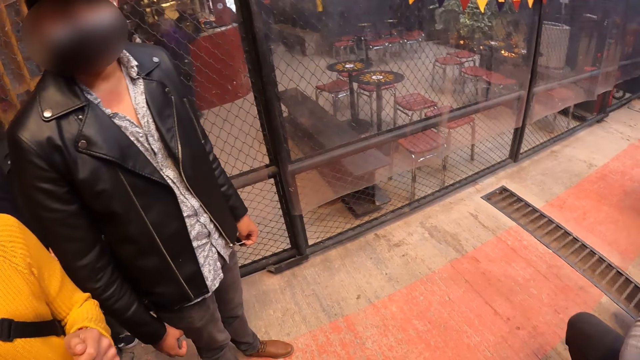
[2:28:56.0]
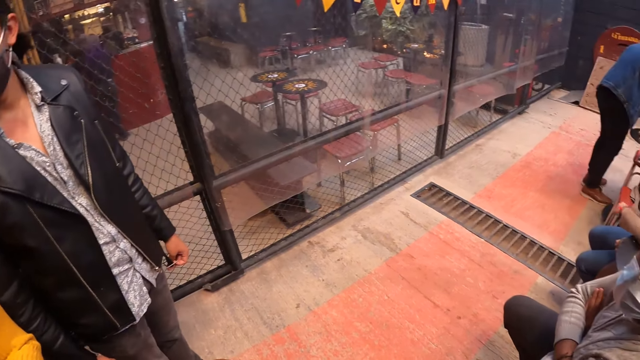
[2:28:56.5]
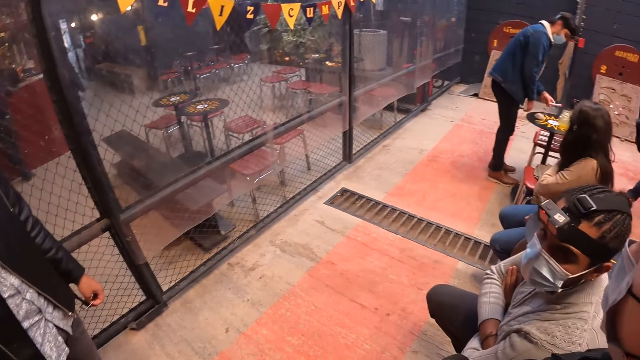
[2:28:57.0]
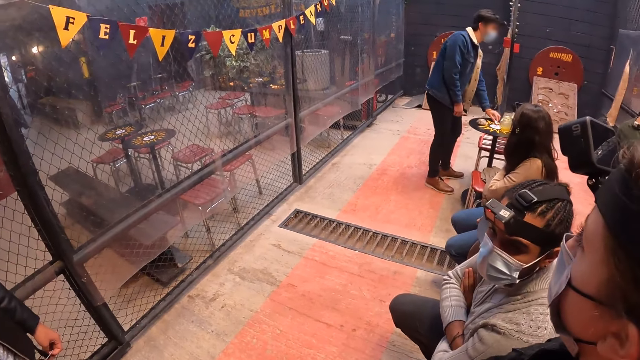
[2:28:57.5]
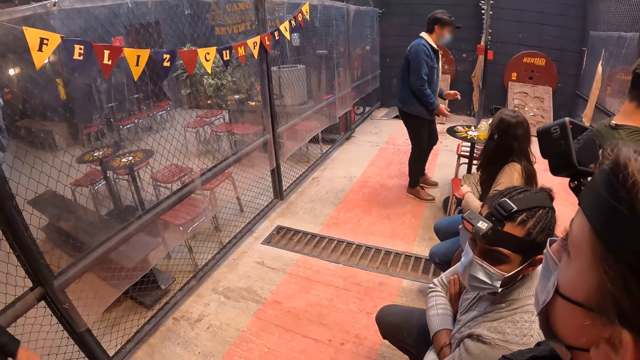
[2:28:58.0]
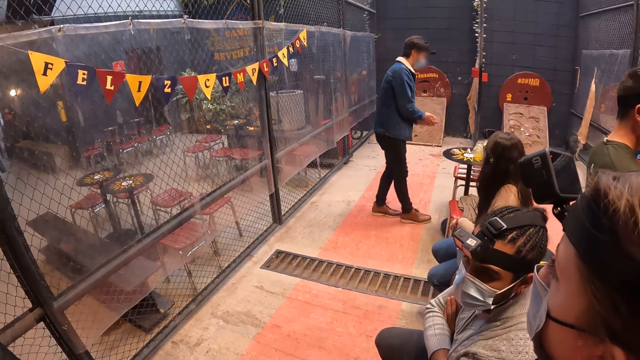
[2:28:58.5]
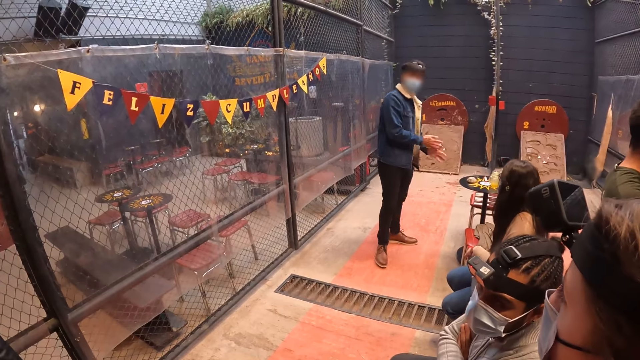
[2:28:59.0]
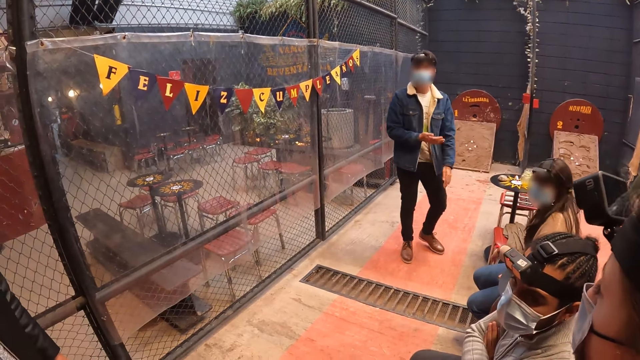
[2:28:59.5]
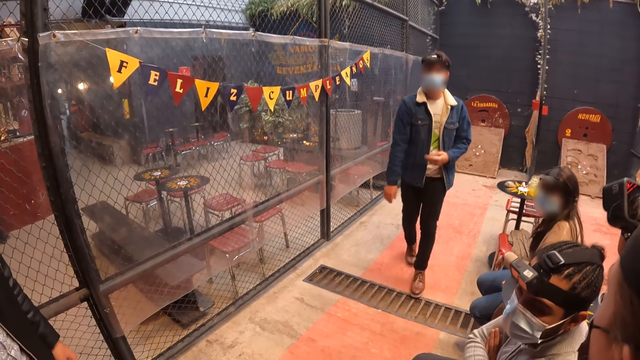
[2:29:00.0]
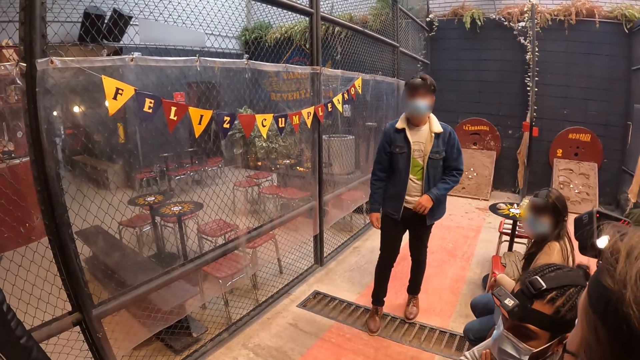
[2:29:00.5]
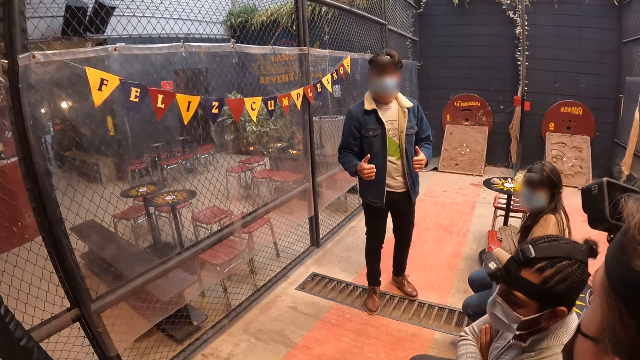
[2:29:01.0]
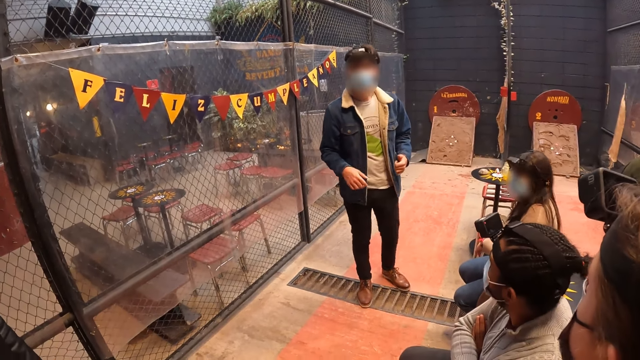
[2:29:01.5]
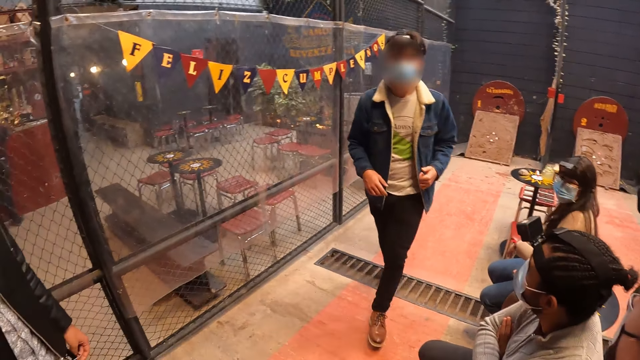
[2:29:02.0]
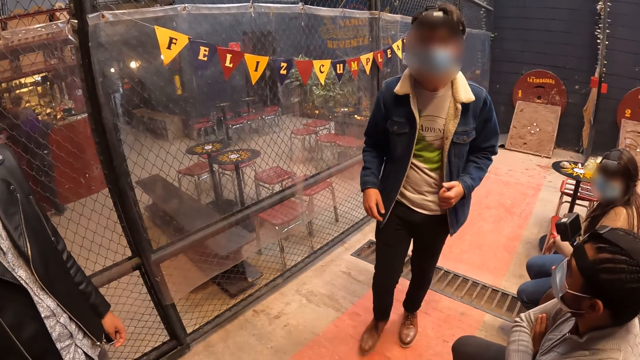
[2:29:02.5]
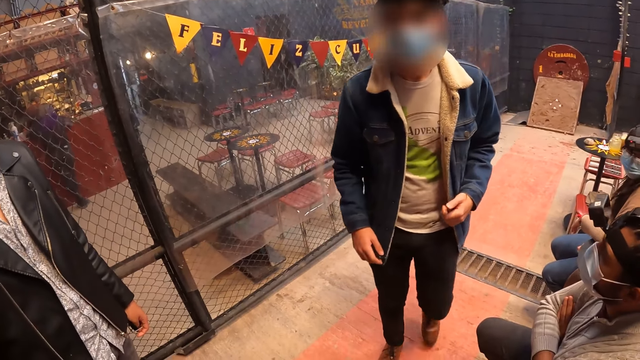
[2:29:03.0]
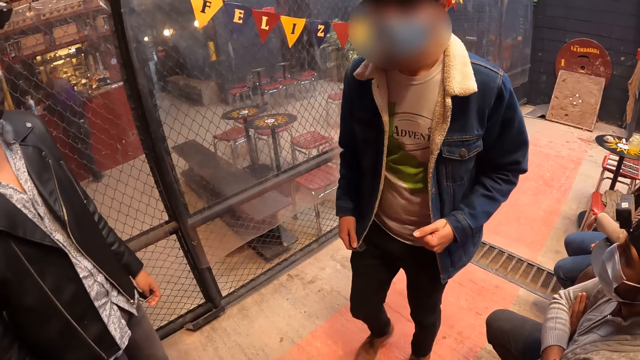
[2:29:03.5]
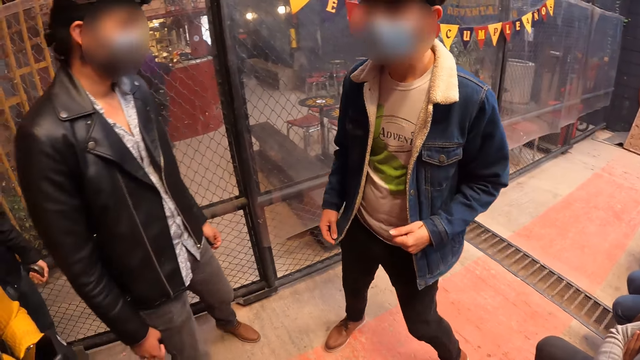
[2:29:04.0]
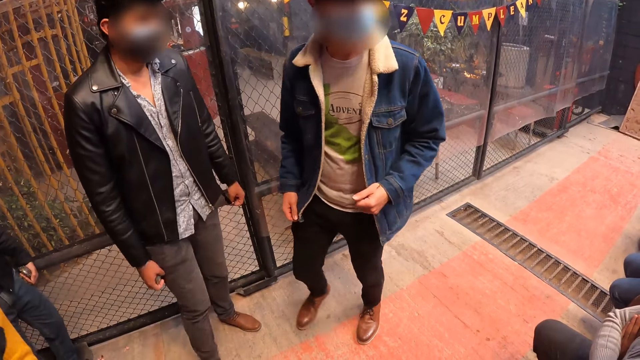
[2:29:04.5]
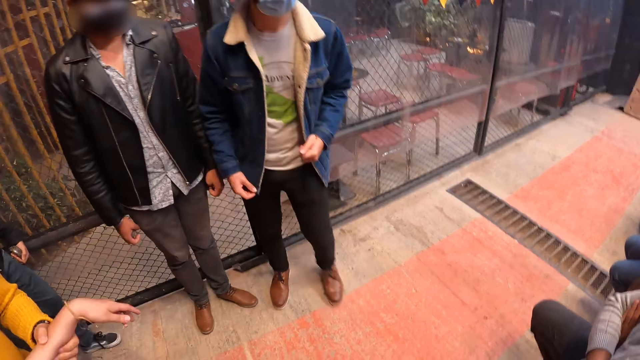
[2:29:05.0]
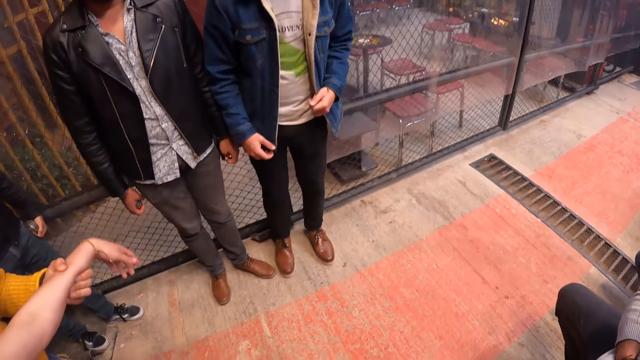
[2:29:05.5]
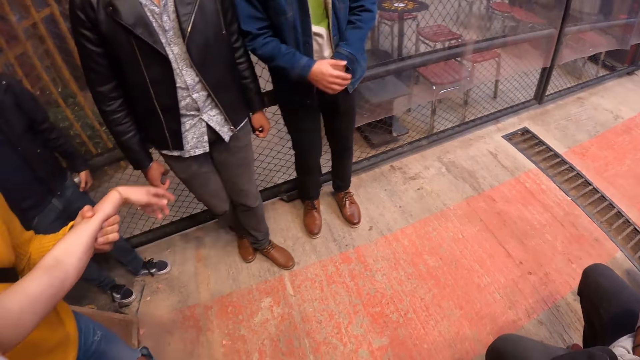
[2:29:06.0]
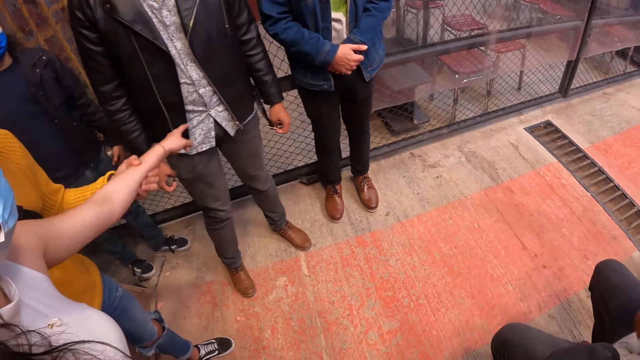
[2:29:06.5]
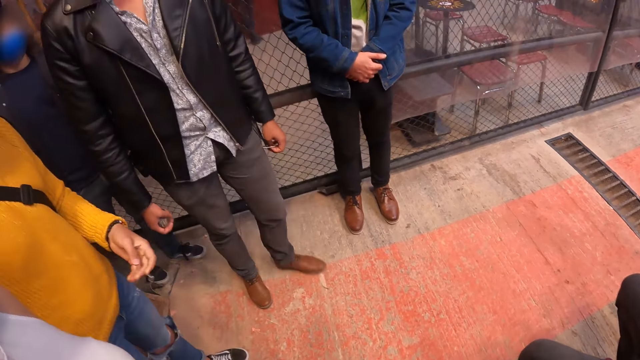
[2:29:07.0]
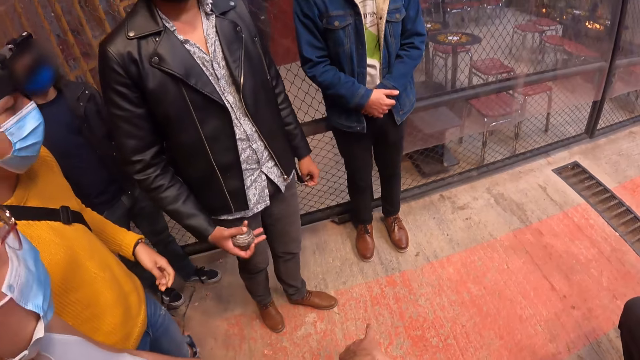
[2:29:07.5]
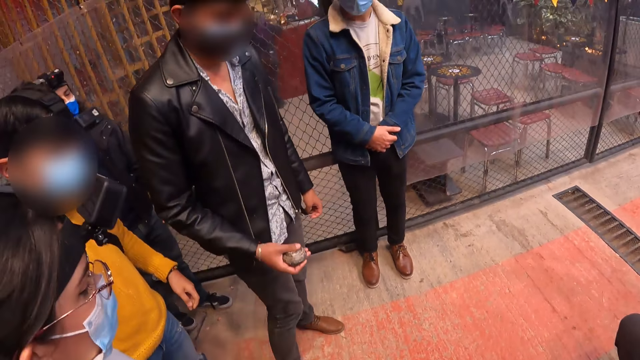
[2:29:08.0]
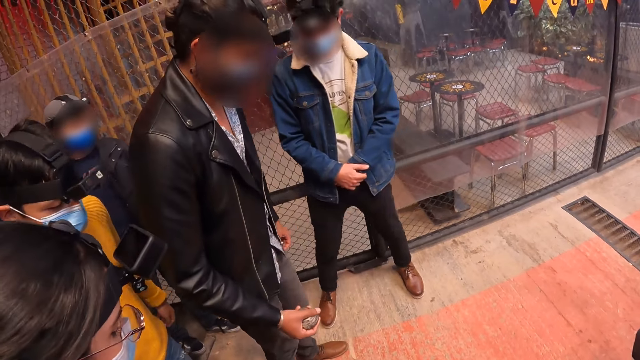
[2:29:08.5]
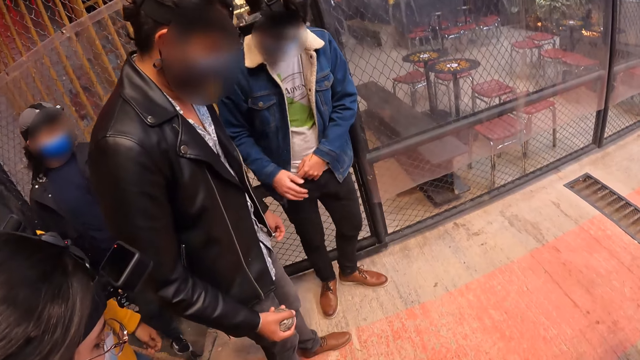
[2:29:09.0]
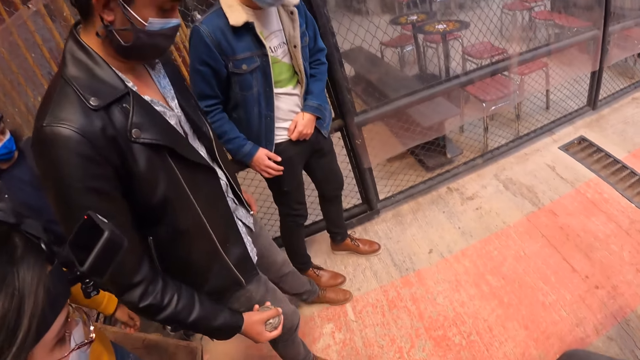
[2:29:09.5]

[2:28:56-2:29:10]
The camera wearer looks at a man. The man walks towards the camera wearer. The man walks around the room, converses with the camera wearer, and looks at the camera wearer. The camera wearer looks at another man.

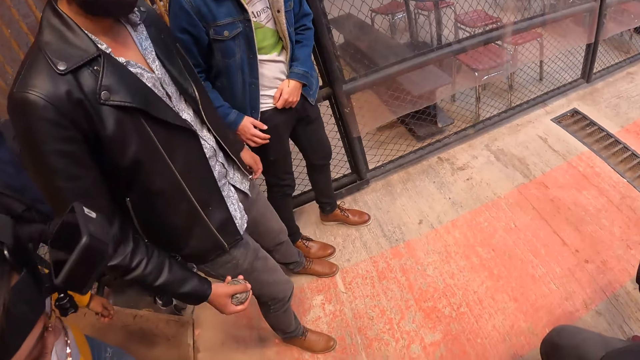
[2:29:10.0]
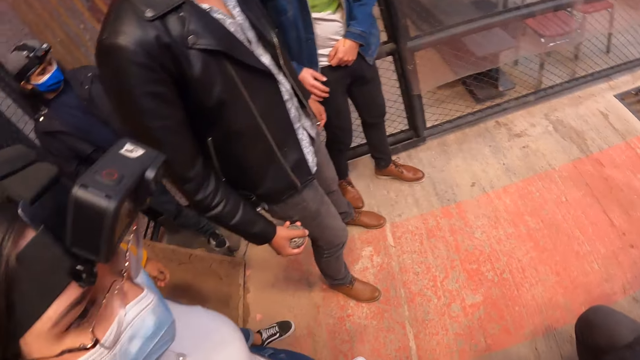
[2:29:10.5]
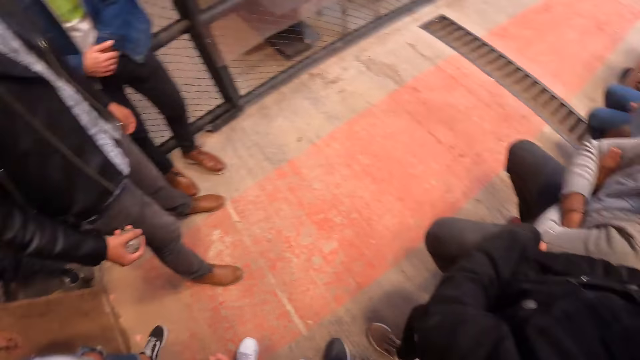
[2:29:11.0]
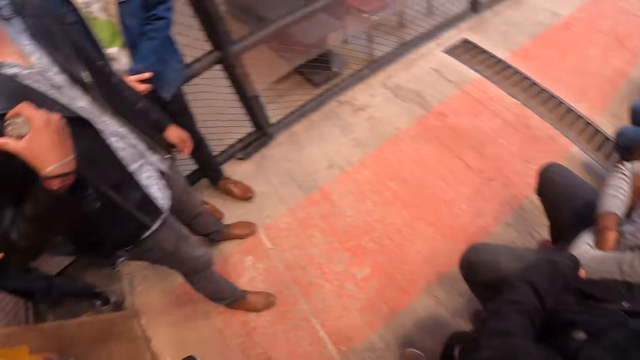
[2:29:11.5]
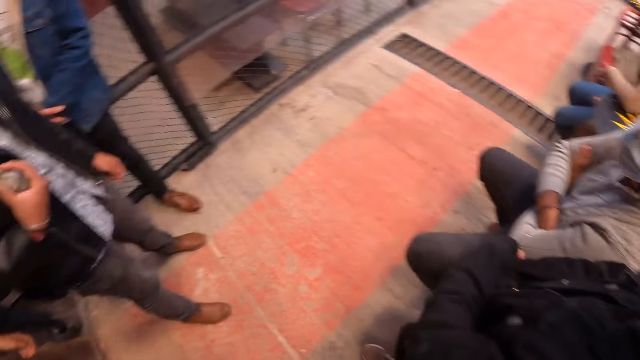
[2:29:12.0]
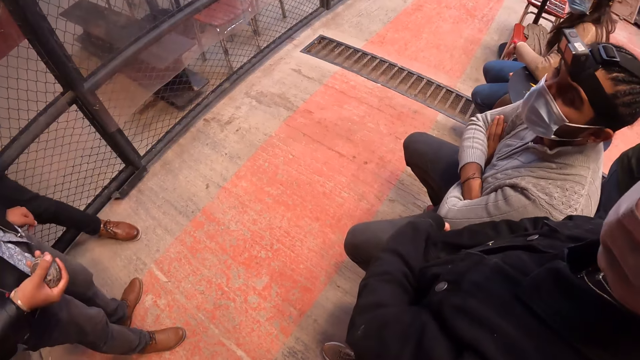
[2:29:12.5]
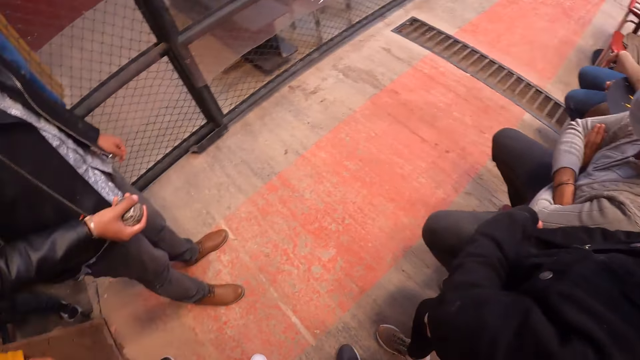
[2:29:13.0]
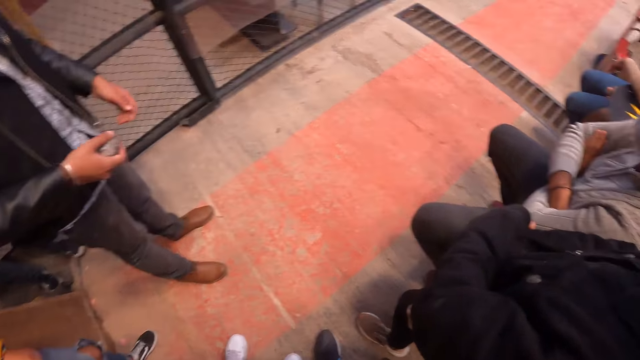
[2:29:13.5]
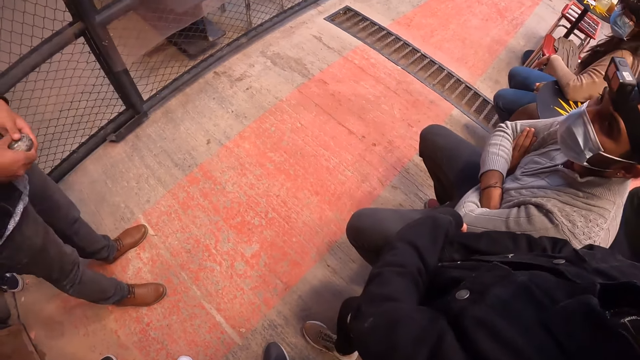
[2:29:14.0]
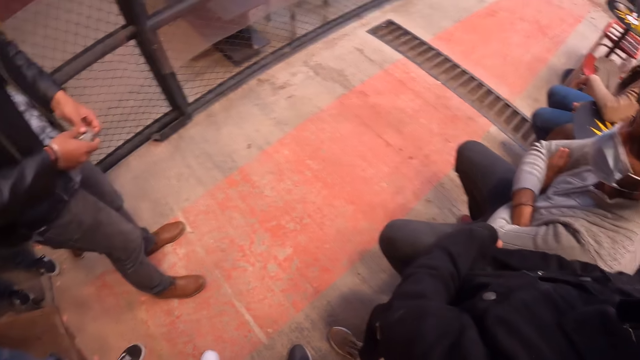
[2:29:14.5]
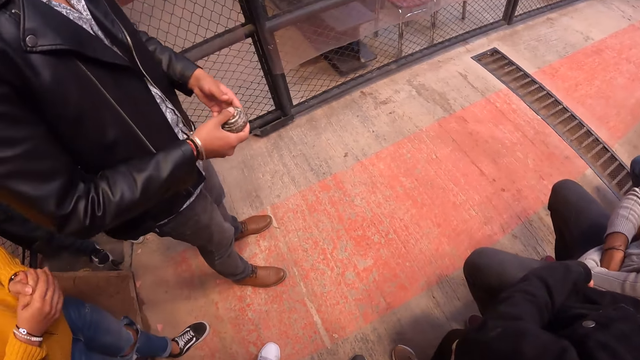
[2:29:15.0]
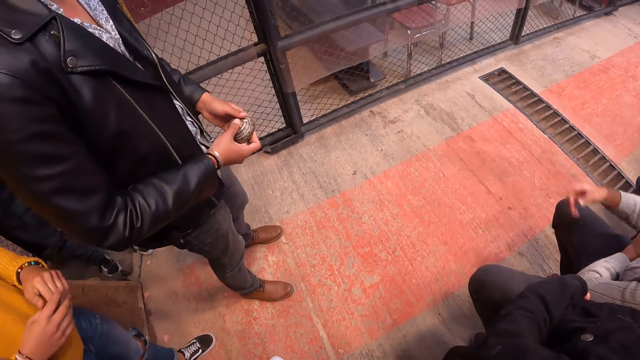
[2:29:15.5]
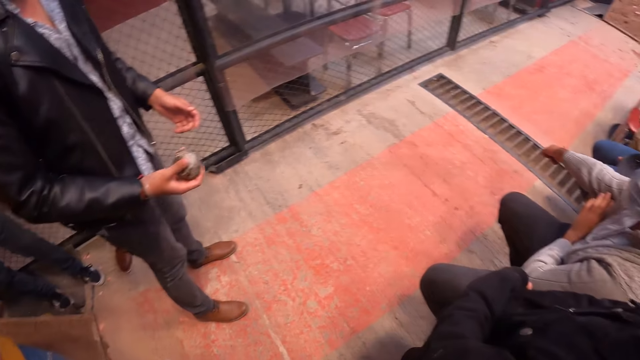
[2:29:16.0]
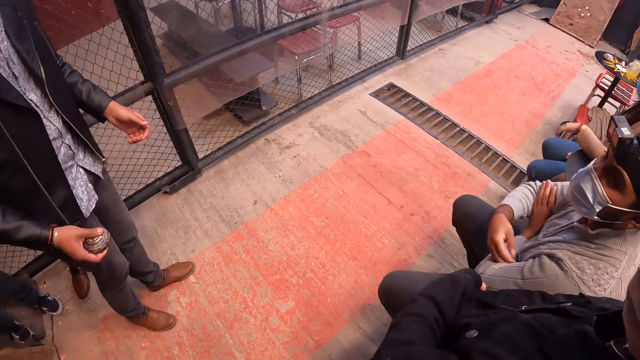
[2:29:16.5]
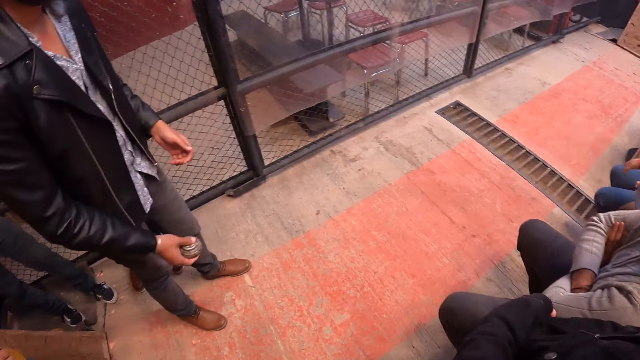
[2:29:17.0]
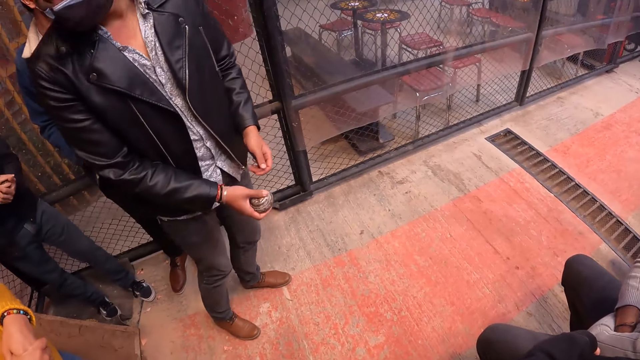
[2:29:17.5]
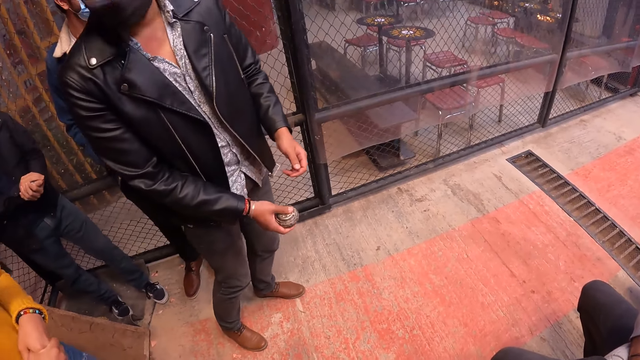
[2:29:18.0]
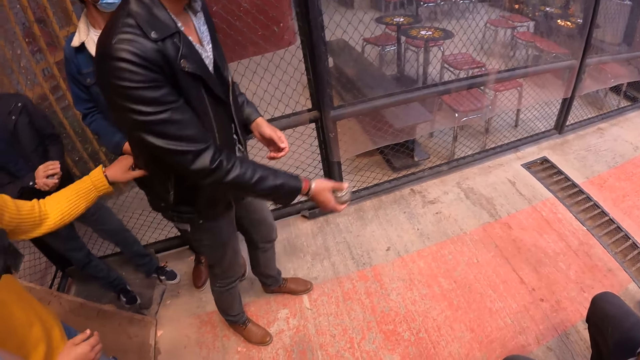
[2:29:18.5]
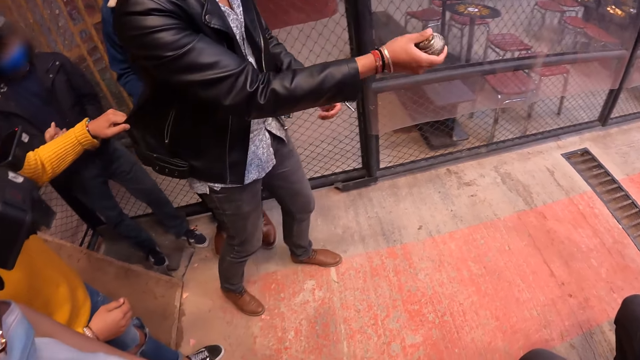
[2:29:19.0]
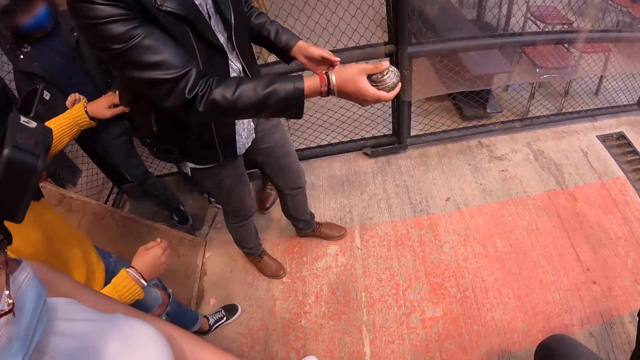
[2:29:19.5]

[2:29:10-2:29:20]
The camera wearer looks around the room. A man holds something.
